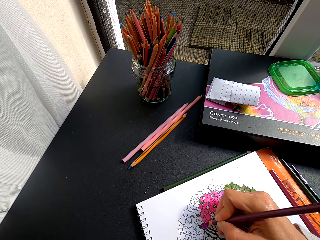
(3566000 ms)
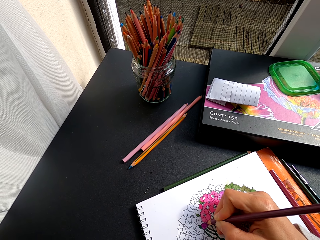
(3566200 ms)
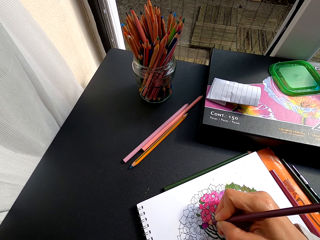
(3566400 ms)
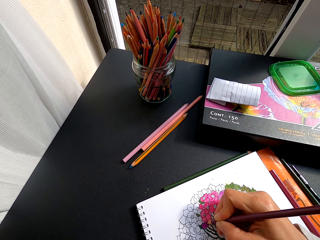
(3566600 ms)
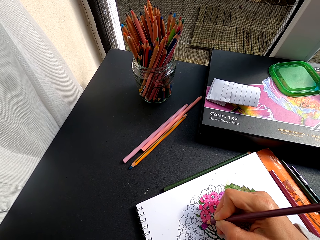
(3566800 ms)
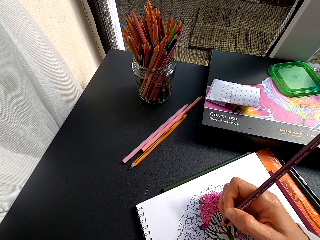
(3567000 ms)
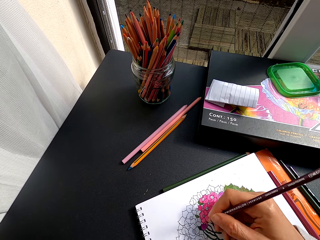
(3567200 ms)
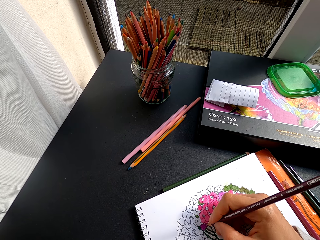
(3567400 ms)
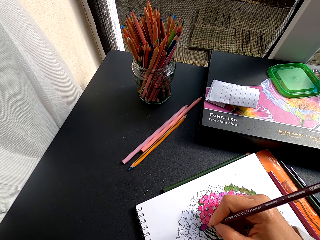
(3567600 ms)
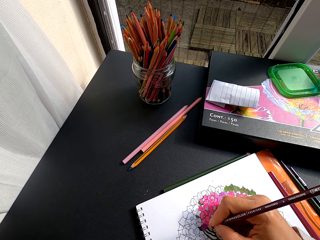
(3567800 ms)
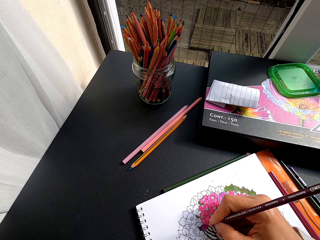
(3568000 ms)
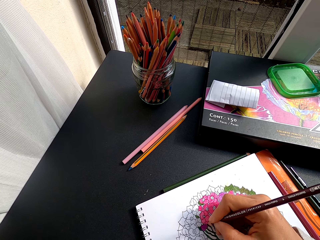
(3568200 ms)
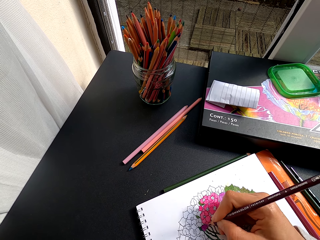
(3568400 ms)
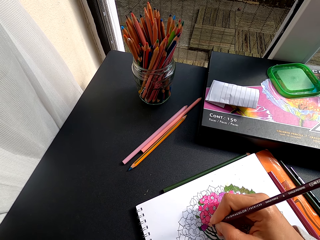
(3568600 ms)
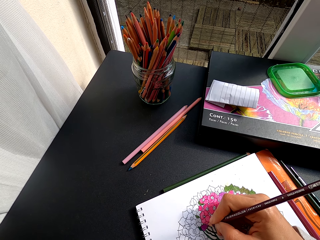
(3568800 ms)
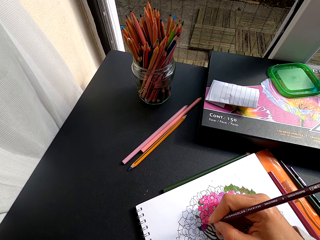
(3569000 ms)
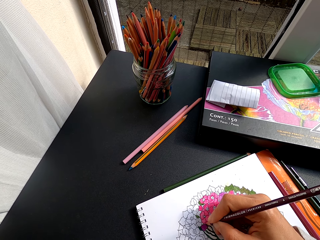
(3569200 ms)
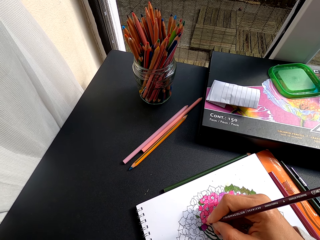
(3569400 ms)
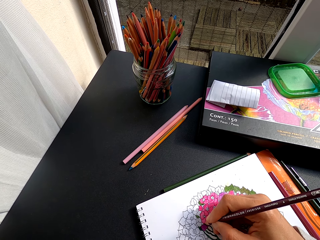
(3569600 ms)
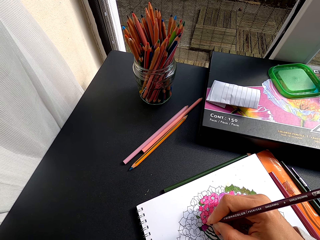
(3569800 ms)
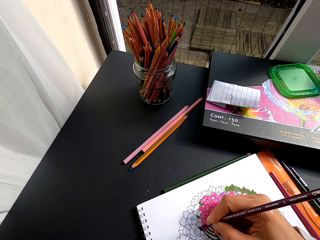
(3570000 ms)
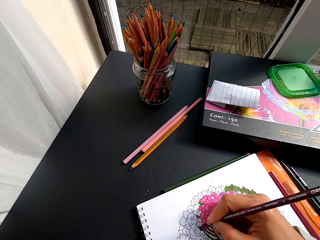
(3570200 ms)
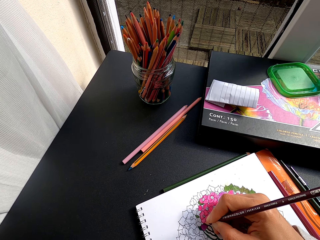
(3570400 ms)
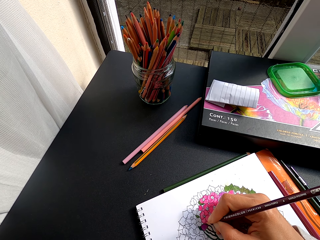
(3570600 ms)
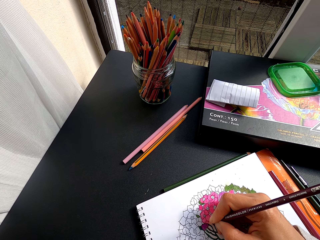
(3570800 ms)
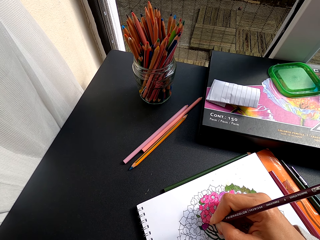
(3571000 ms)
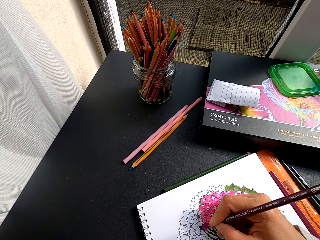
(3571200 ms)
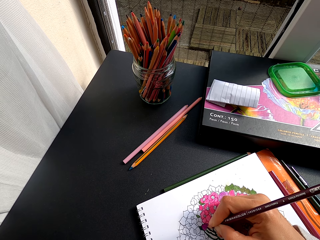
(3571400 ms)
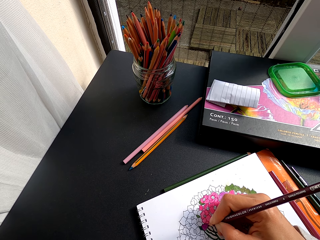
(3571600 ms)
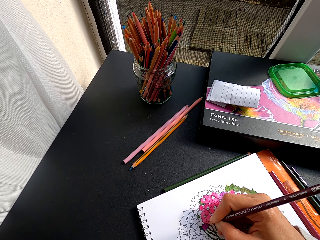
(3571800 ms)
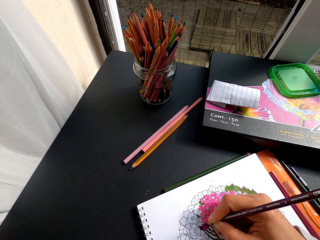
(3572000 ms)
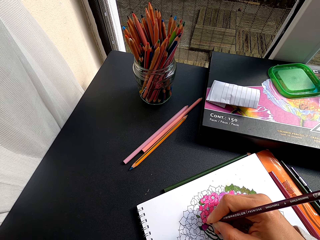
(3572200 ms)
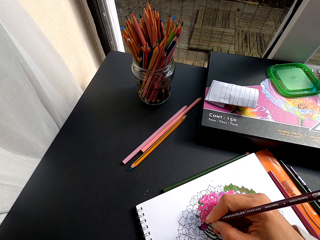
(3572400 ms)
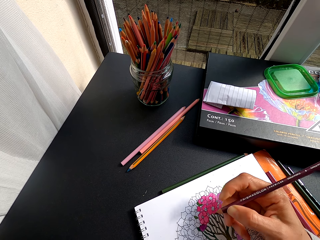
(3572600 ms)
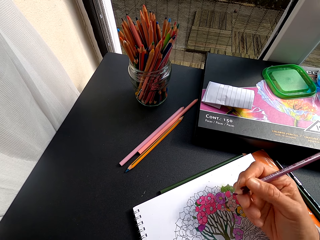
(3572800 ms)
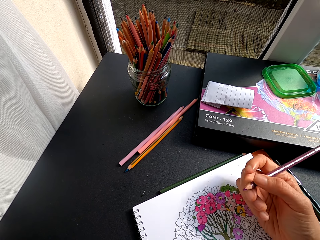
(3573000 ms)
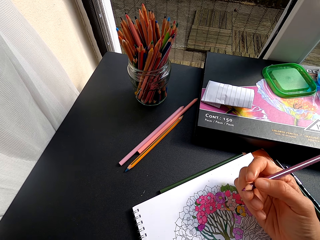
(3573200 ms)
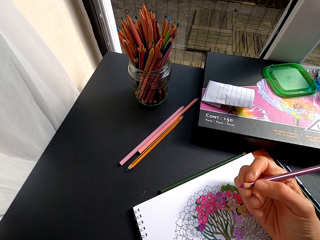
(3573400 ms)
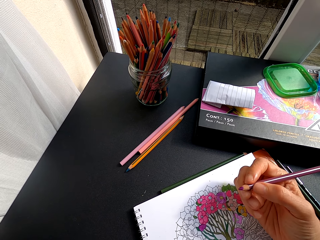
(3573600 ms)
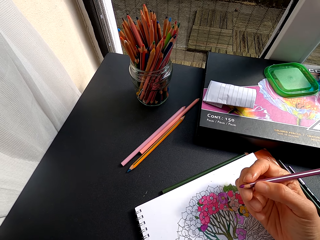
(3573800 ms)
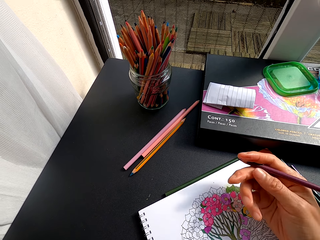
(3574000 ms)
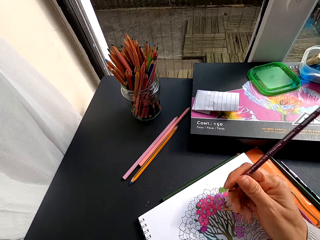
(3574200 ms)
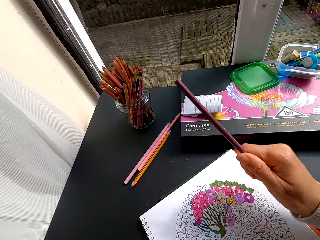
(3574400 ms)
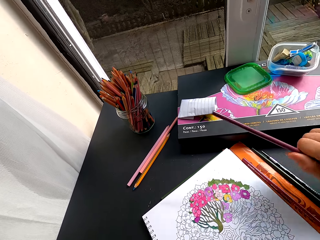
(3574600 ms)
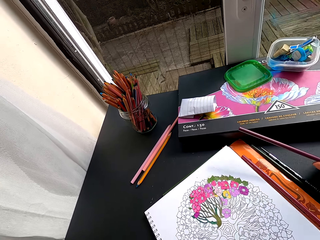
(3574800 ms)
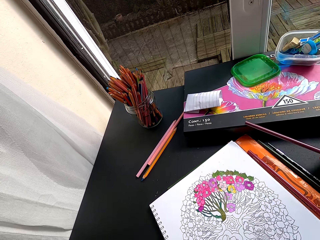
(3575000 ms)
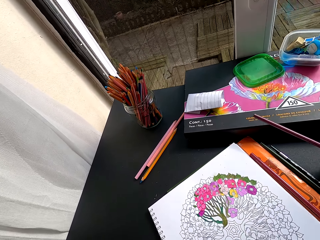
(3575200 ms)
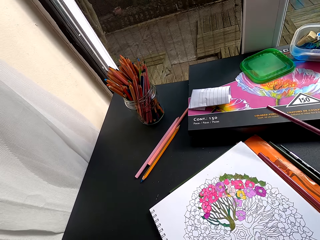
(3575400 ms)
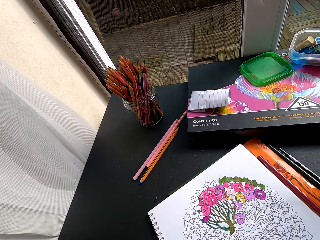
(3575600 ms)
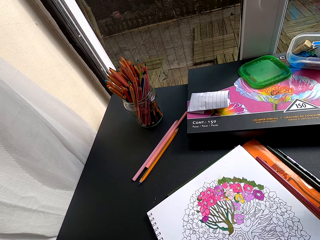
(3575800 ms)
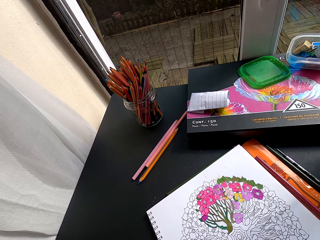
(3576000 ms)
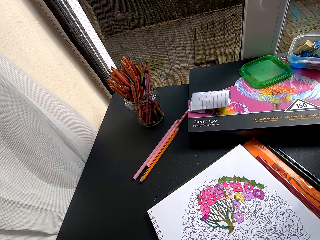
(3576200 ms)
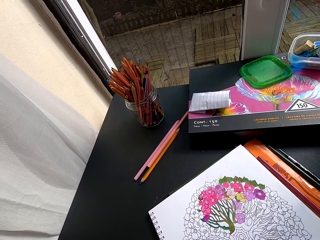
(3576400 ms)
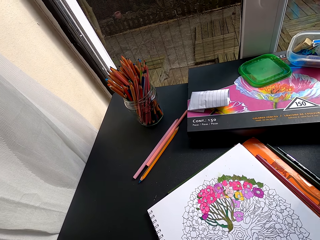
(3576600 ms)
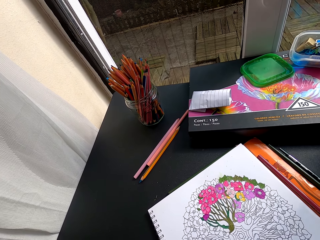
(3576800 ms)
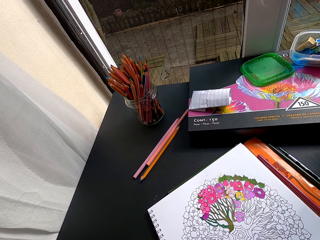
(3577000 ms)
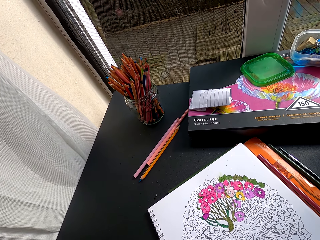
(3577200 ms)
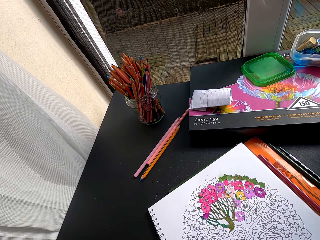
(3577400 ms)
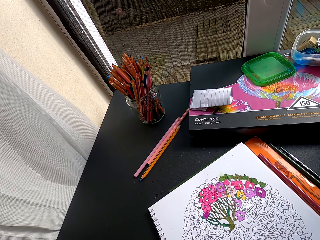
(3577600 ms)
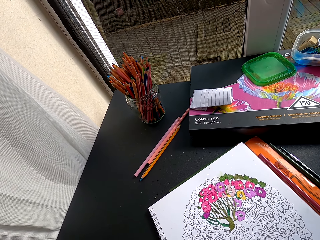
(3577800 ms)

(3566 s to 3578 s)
The camera wearer holds a color pencil. They turn to the side.

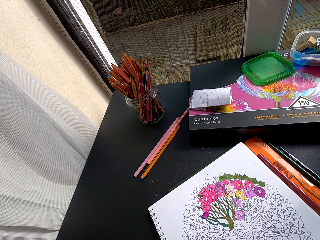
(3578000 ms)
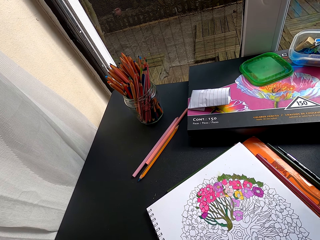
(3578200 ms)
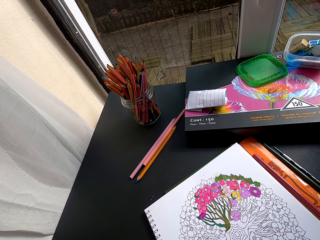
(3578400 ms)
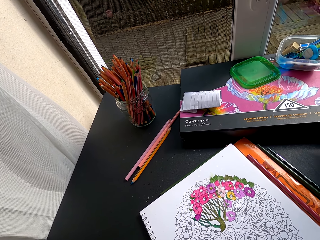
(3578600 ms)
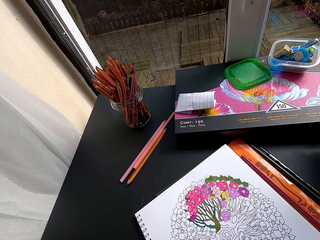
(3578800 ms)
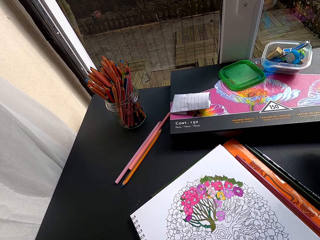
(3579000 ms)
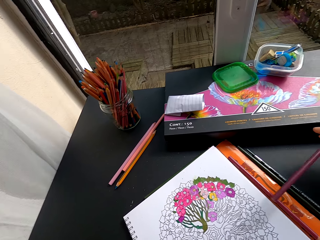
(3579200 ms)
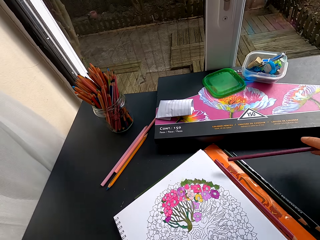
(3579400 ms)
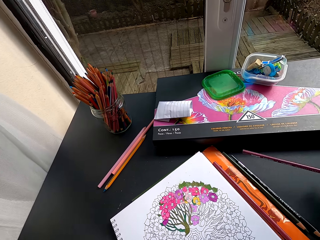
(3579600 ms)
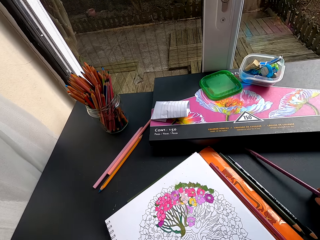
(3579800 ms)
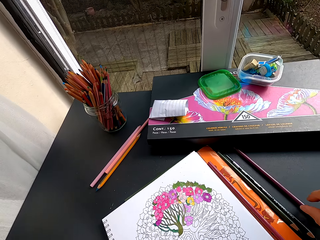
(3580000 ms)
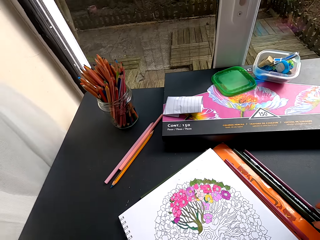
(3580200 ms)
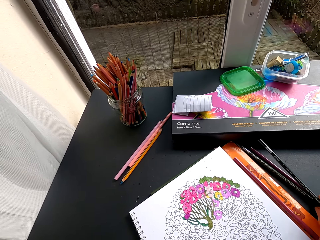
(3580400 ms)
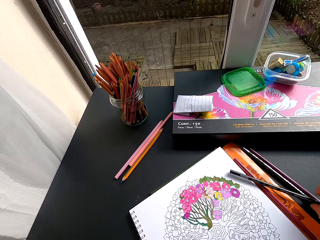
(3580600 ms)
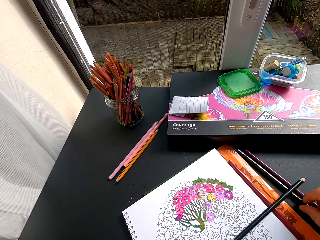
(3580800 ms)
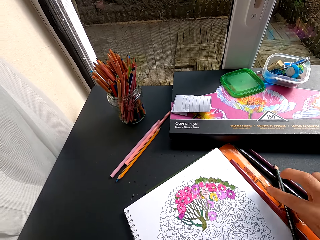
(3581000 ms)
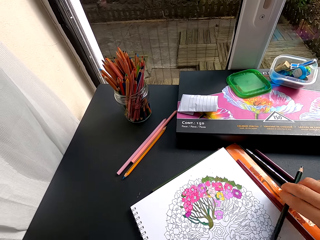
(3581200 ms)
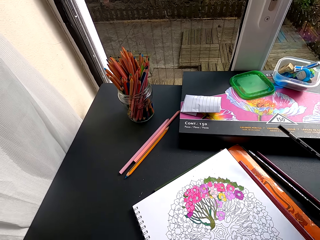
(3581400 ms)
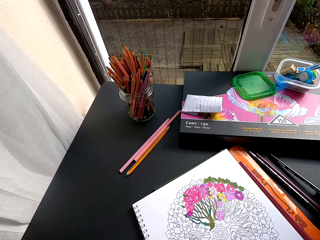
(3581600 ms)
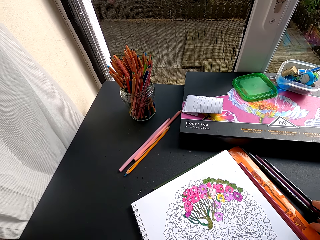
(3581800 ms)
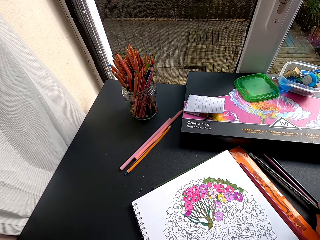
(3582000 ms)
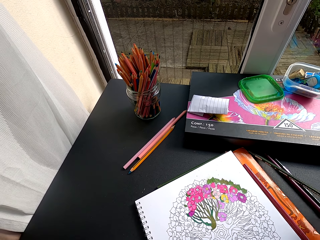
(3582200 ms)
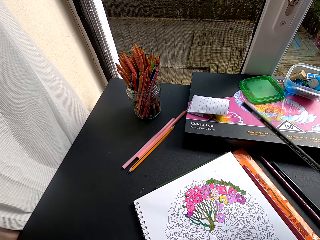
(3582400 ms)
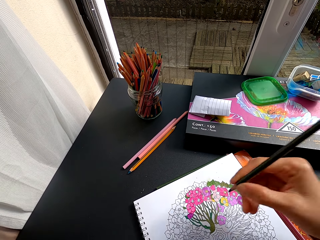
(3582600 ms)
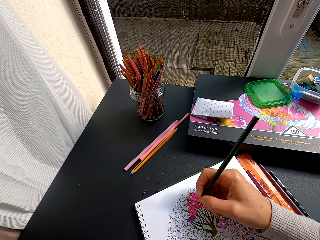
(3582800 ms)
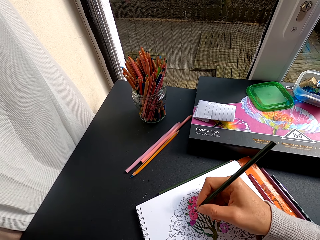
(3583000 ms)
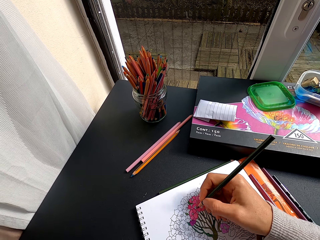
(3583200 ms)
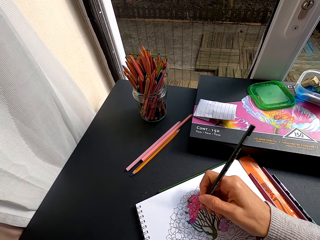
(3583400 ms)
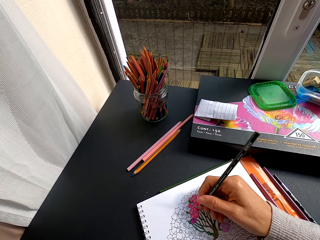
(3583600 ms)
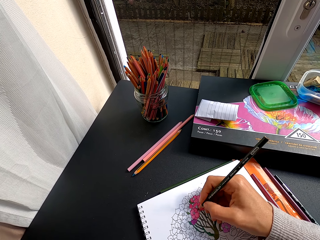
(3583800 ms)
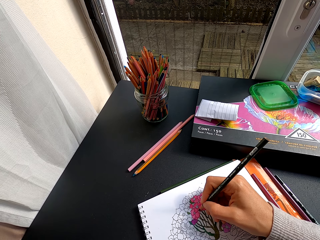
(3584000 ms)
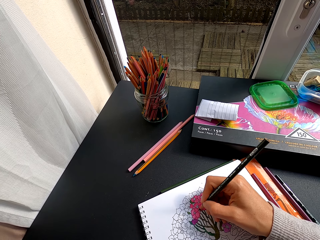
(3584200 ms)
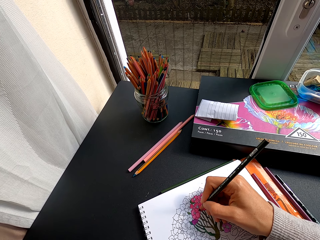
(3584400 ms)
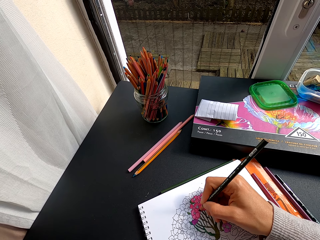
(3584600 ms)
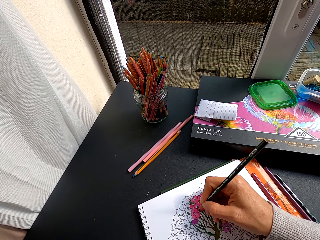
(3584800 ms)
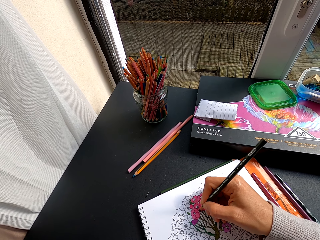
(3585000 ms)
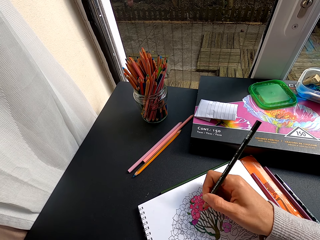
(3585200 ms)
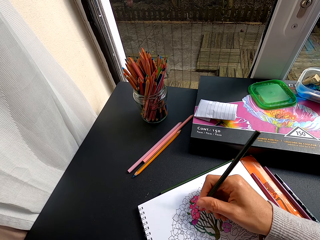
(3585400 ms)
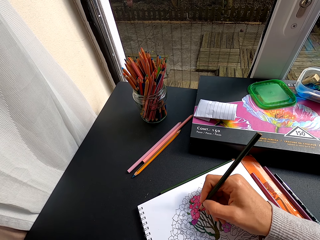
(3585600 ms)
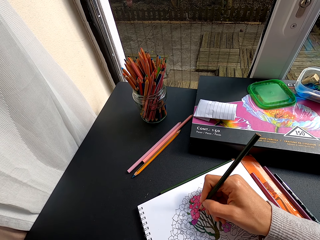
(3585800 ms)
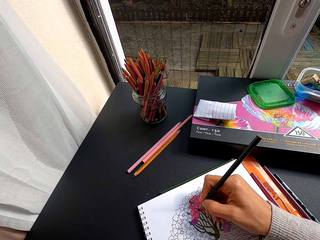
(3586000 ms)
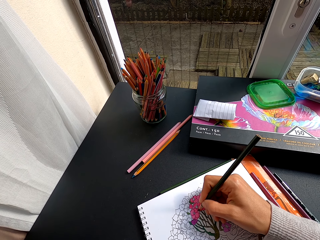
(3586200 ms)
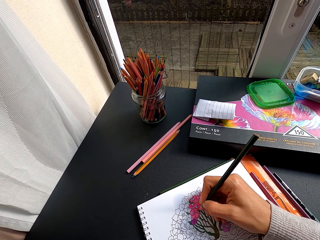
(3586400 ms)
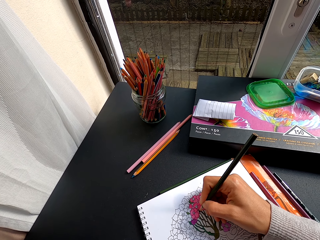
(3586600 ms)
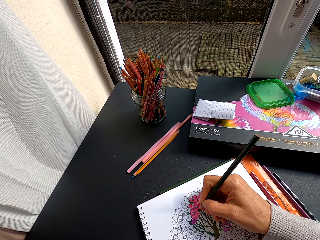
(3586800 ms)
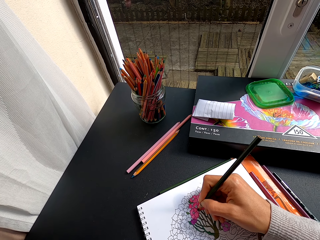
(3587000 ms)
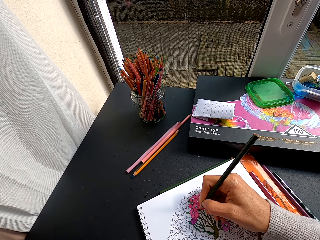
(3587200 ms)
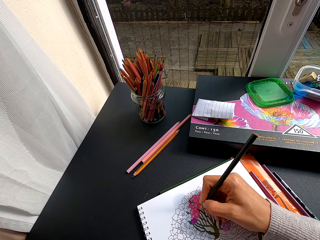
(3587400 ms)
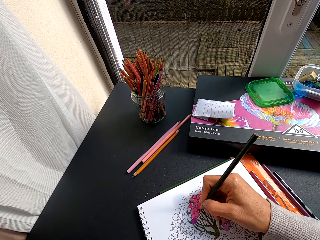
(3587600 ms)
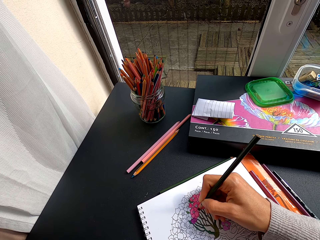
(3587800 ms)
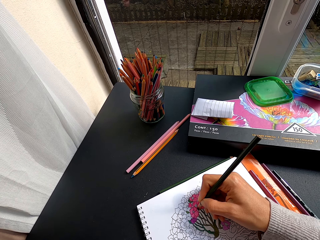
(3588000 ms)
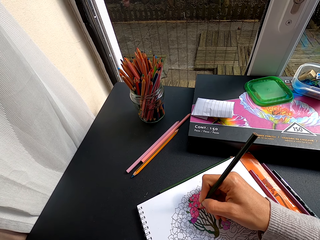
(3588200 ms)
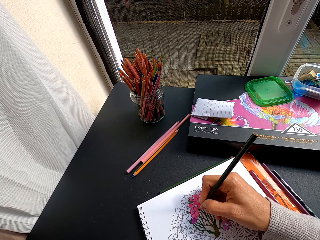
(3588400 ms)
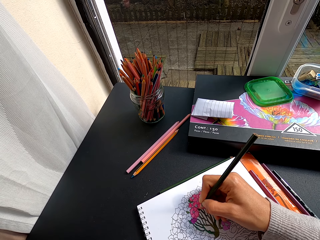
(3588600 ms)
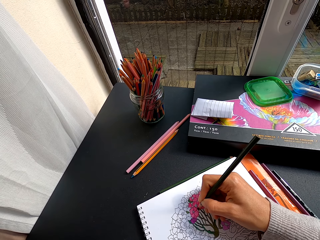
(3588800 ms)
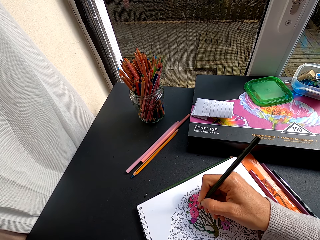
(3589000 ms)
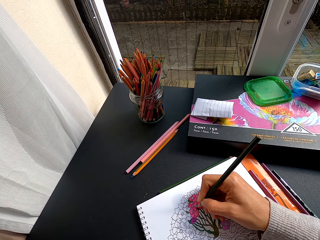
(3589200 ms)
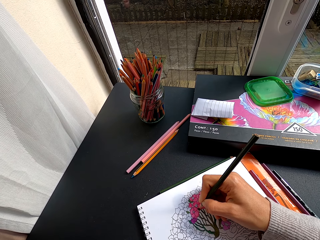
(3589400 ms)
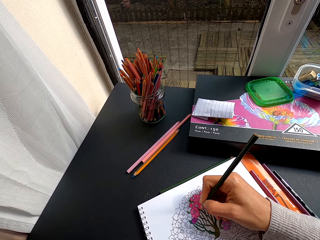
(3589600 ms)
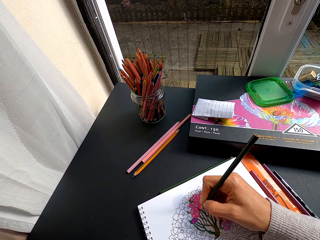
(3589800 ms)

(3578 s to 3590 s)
The camera wearer holds a color pencil. She puts the color pencil on the table. She picks up the color pencil on the table with her right hand, puts the color pencil on the table, and picks up the color pencil on the table. She colors the drawing on a book with the color pencil.
